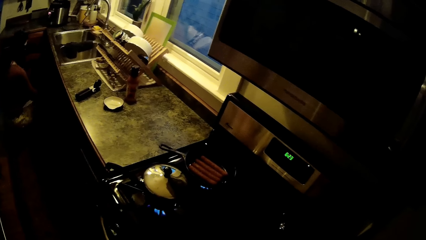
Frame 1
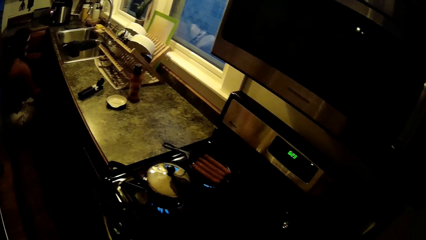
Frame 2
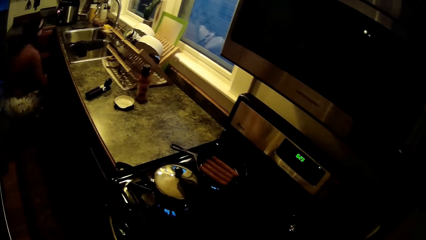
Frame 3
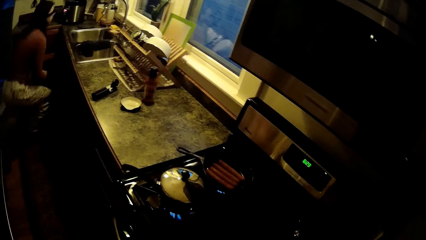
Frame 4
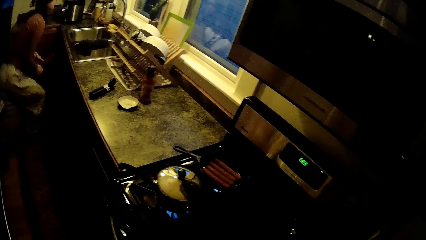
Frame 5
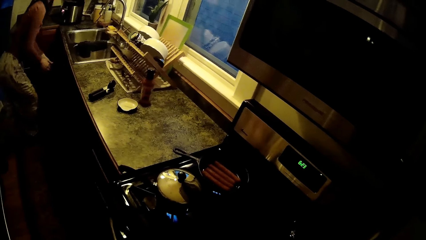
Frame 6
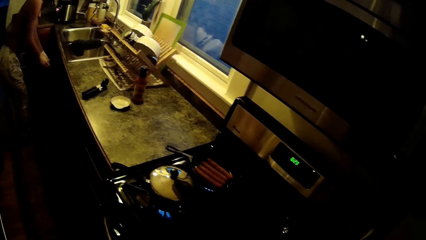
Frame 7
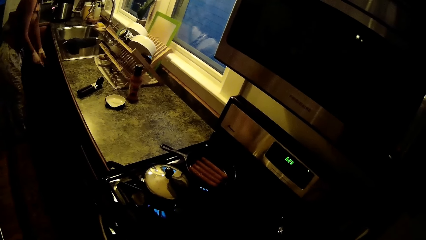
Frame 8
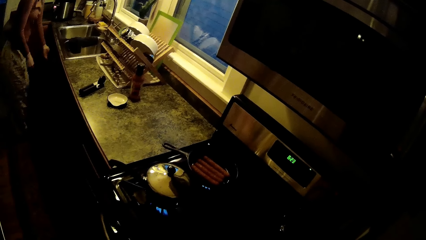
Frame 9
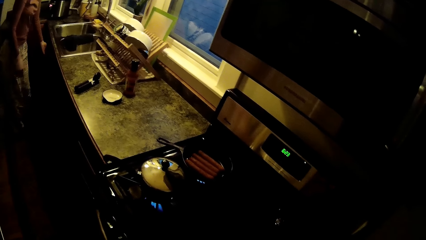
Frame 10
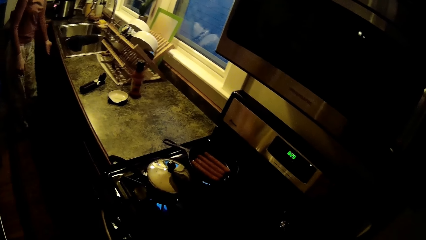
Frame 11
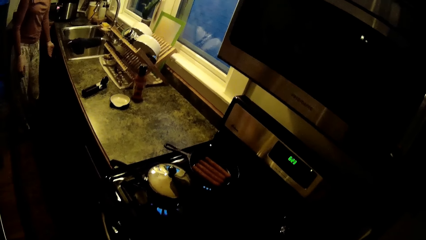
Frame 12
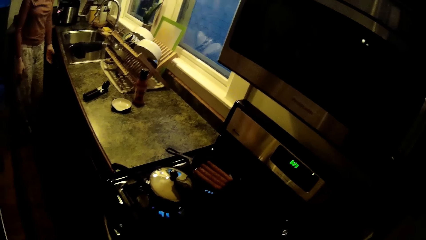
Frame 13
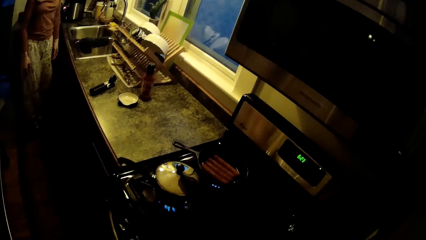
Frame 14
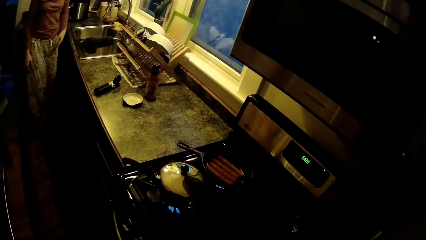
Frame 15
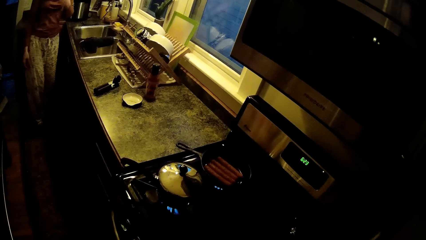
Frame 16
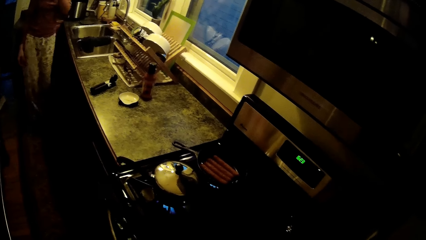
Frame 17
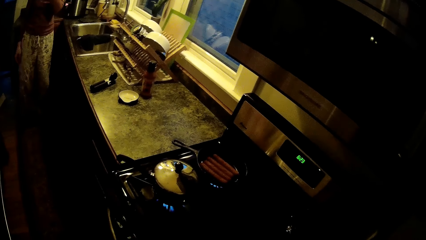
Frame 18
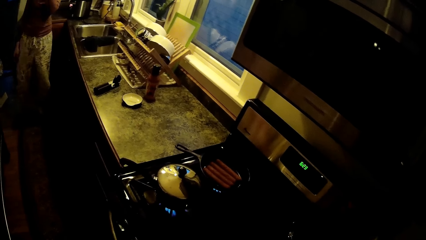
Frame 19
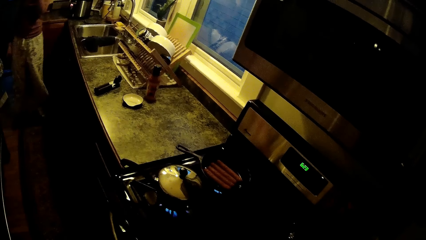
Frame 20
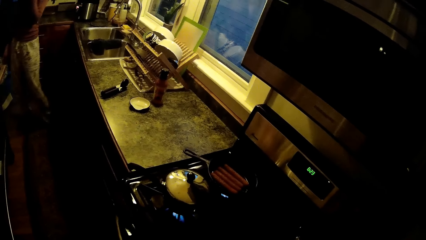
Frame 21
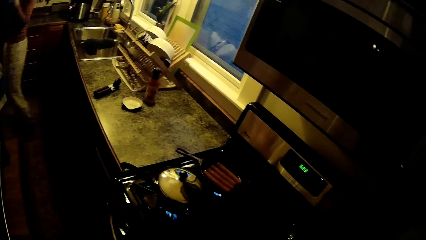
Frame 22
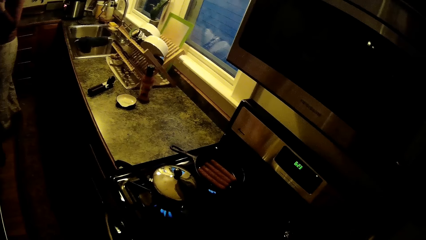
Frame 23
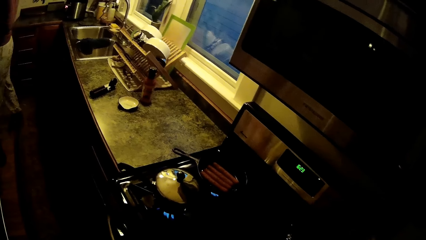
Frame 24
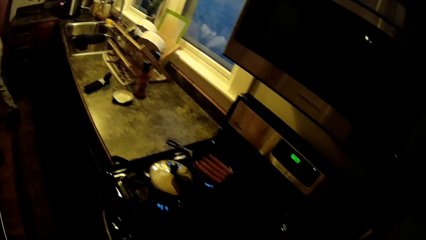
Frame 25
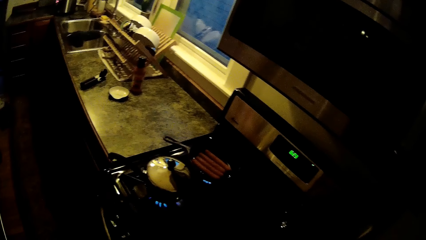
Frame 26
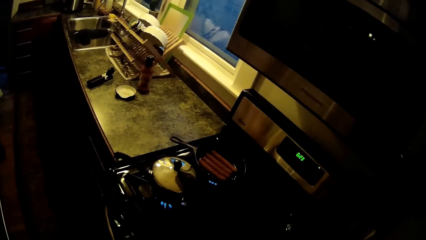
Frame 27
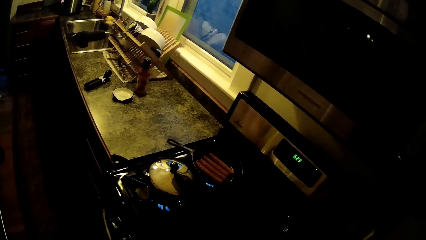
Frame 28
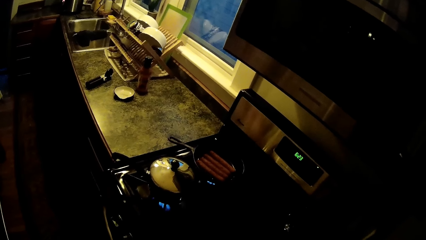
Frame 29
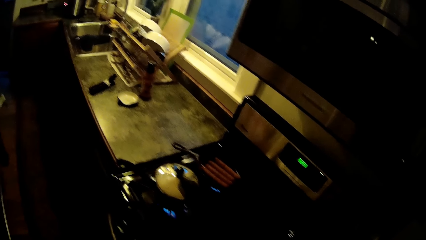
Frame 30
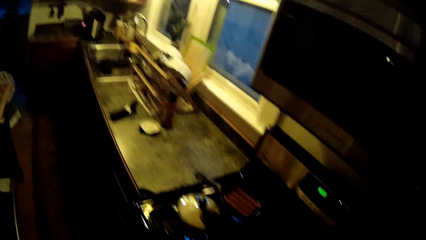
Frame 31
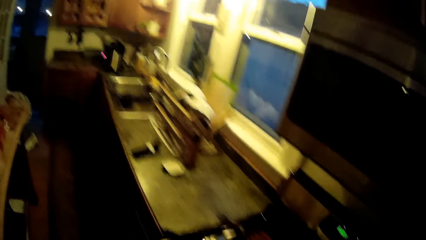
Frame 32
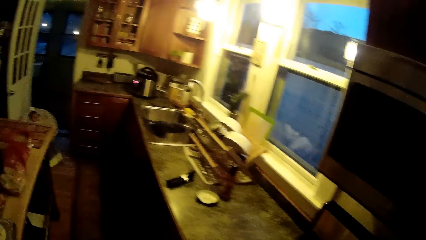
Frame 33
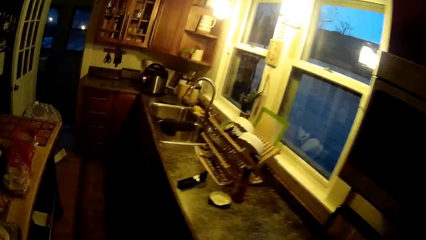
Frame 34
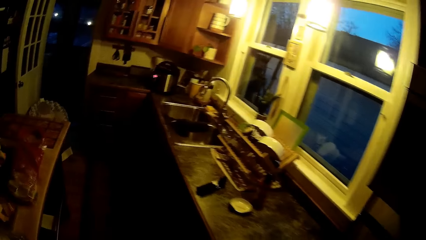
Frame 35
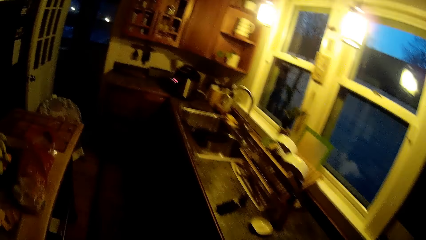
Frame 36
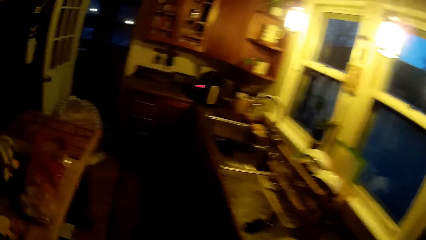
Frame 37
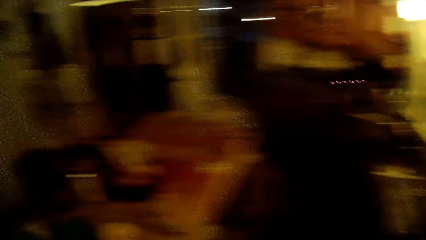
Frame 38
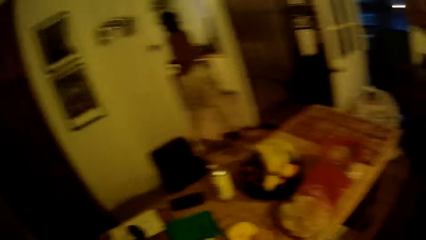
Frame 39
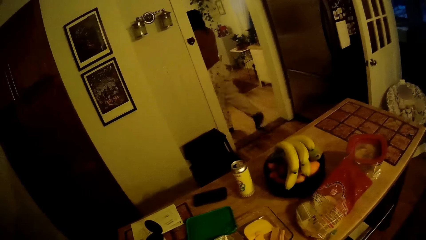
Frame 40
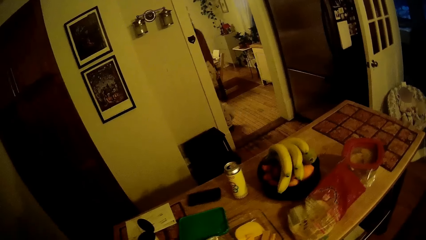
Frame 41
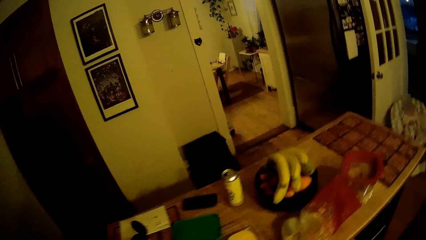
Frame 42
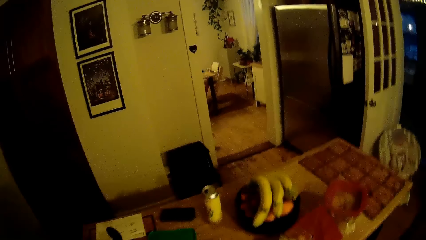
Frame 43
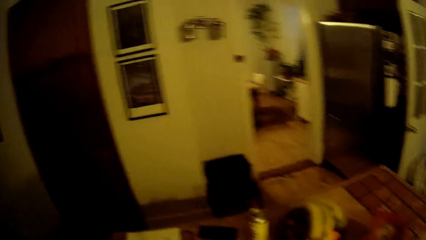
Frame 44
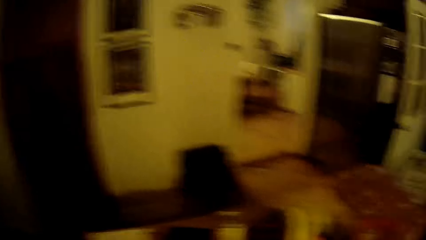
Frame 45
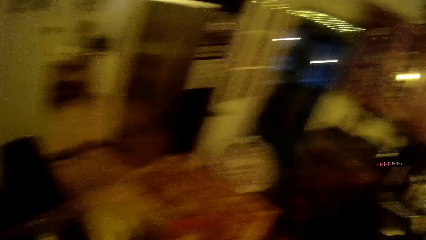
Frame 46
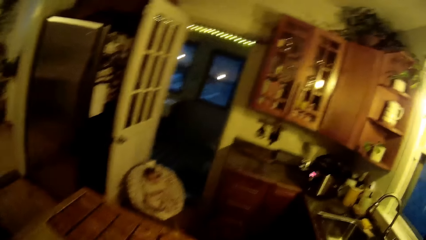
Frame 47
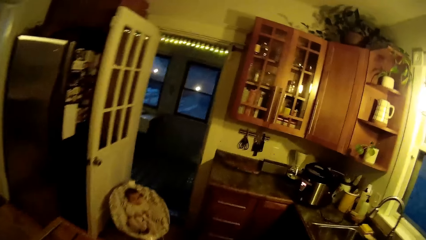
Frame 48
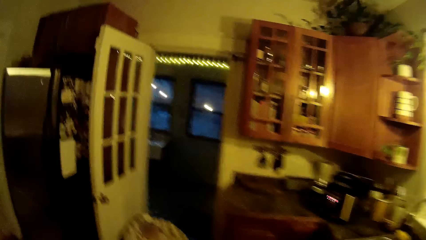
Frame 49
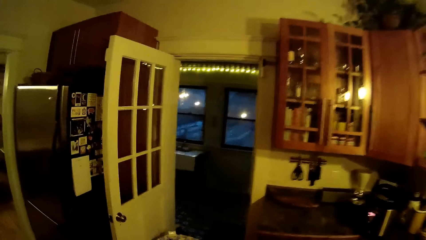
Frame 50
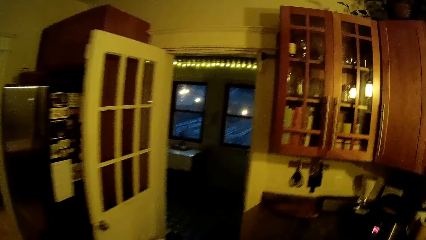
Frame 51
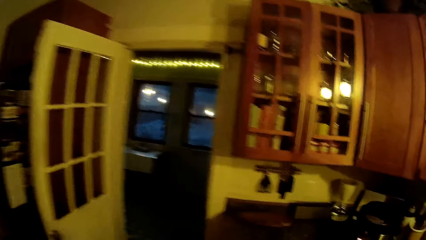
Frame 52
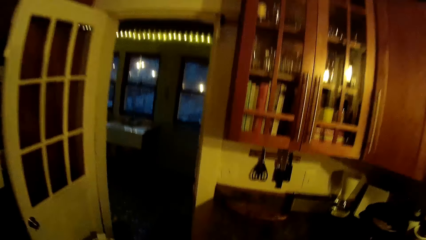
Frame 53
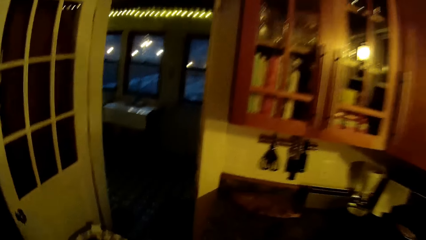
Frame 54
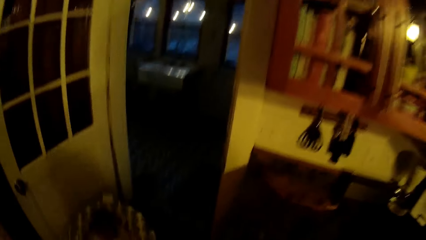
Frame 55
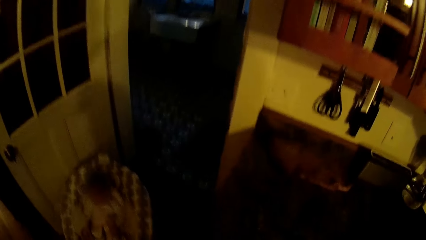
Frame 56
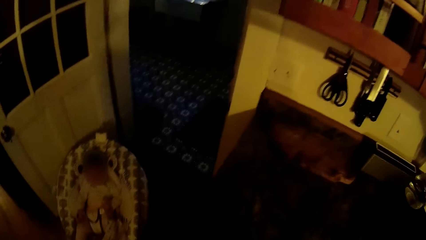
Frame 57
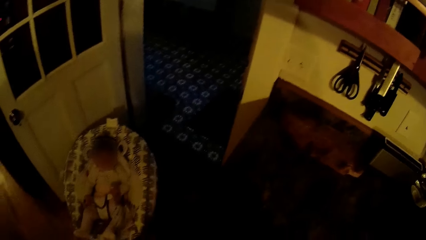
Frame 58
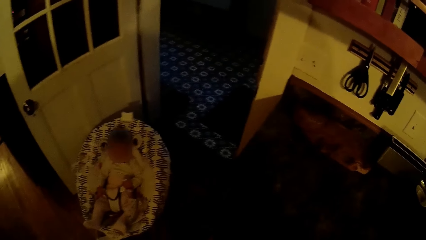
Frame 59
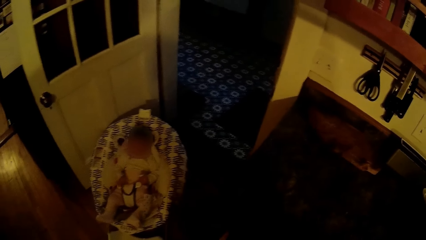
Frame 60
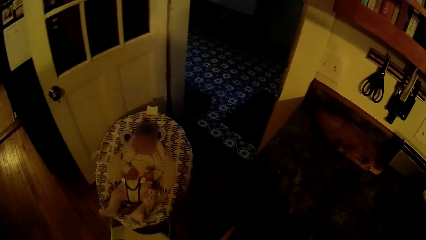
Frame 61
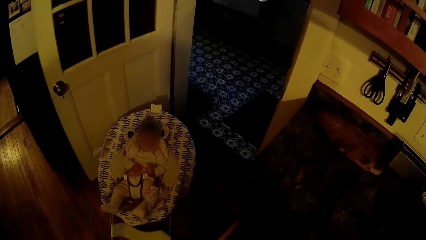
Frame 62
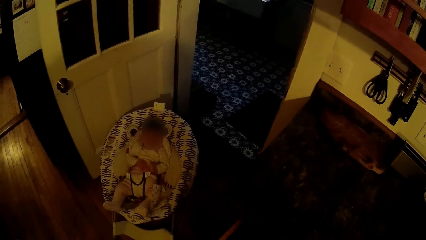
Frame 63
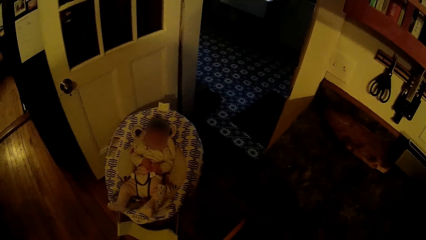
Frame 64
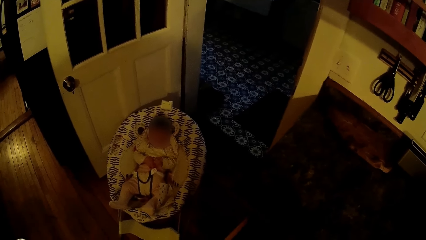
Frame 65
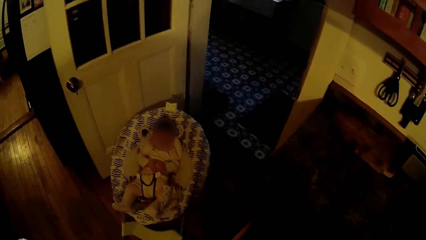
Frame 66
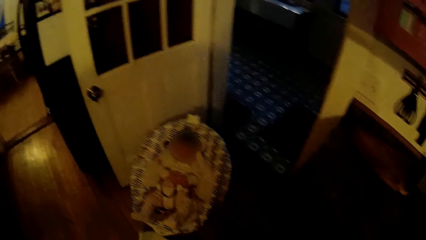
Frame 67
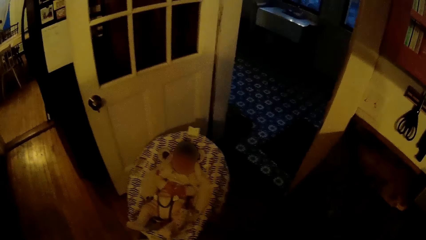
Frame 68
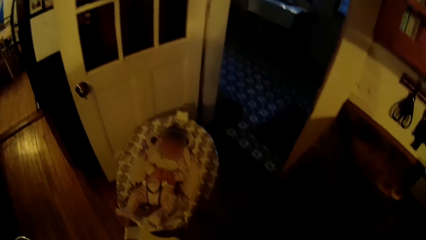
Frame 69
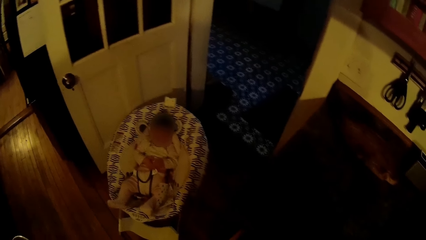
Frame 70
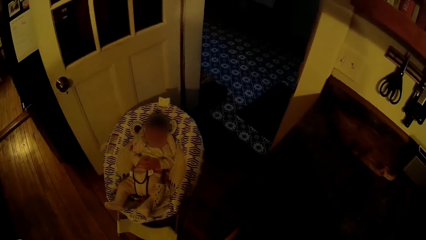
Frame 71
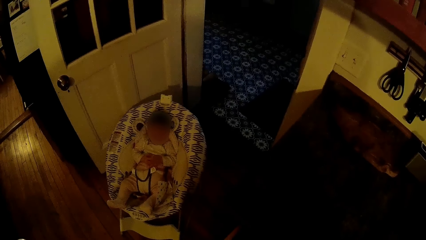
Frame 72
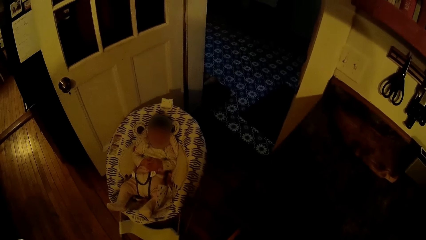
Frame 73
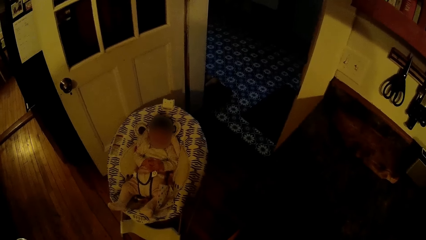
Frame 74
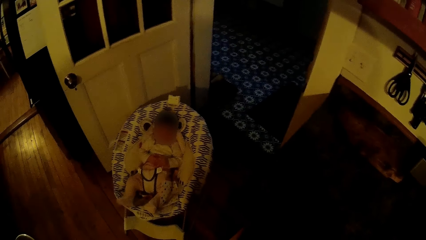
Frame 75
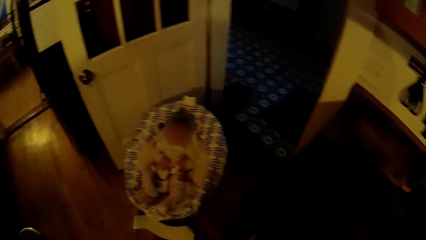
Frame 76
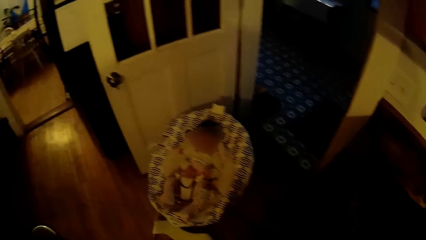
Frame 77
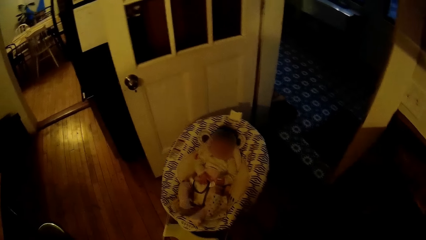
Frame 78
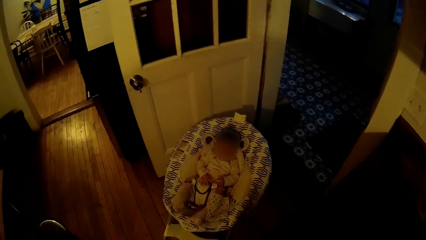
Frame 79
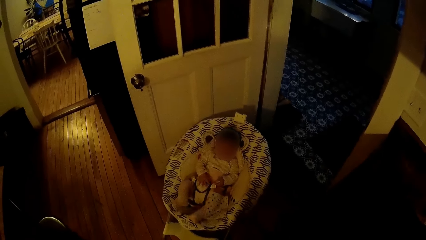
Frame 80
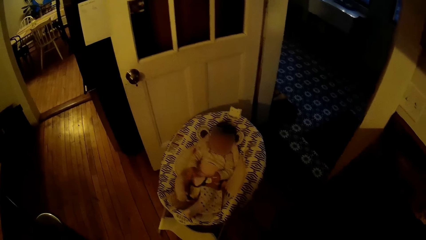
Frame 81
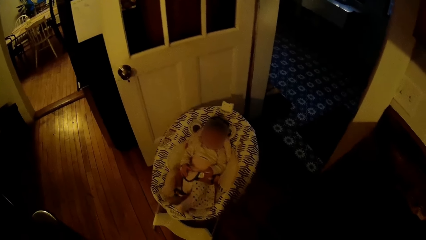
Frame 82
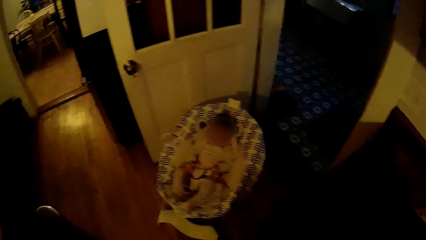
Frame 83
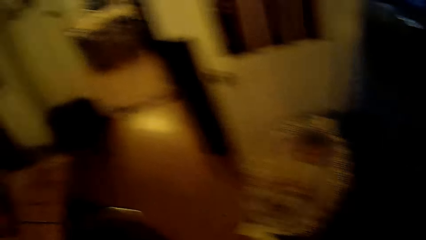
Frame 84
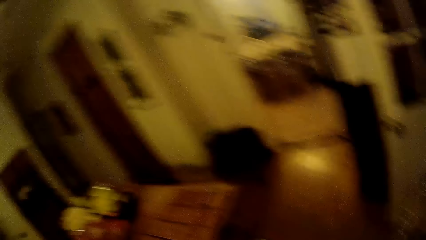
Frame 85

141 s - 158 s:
A woman stands up. The woman closes a drawer with her left hand. The woman walks in the room. The camera wearer walks in the room. The woman walks into the dining room from the kitchen. The camera wearer looks around. A baby is in that case.
